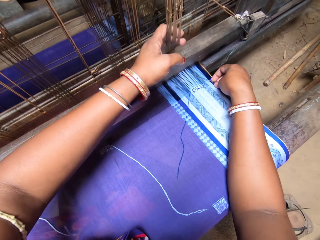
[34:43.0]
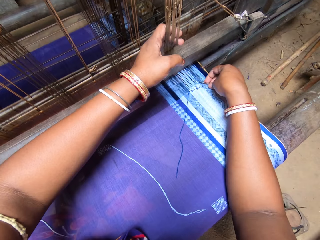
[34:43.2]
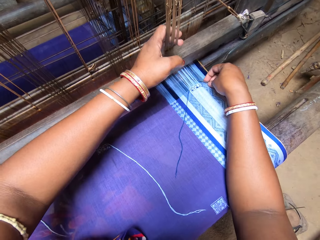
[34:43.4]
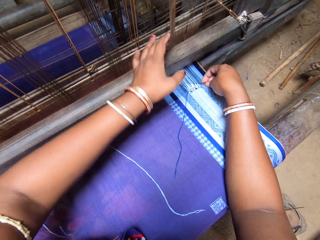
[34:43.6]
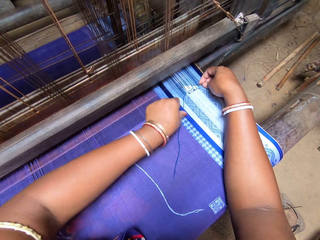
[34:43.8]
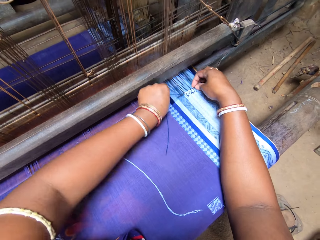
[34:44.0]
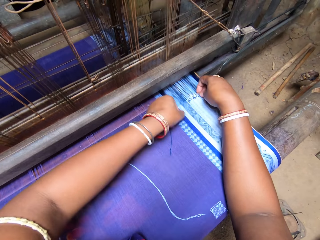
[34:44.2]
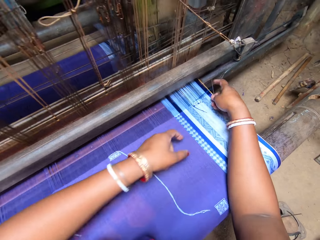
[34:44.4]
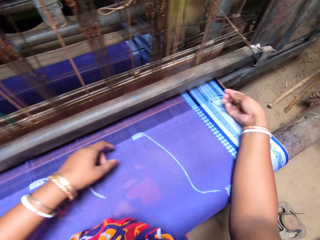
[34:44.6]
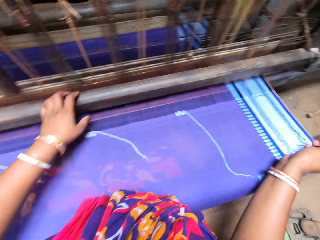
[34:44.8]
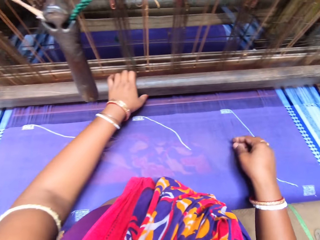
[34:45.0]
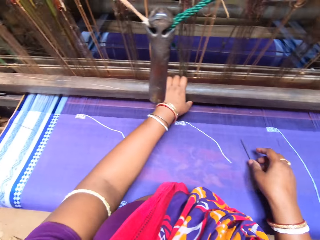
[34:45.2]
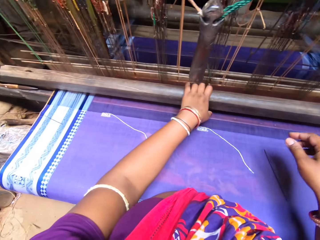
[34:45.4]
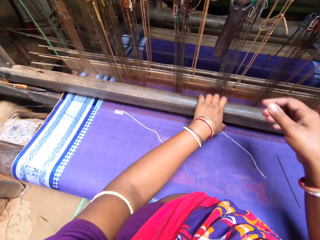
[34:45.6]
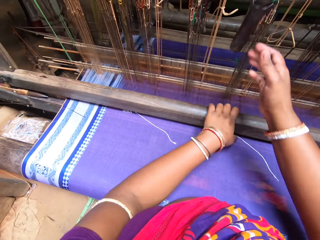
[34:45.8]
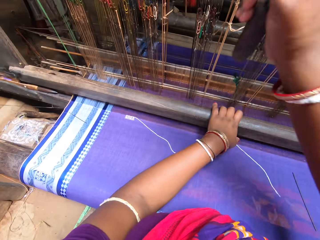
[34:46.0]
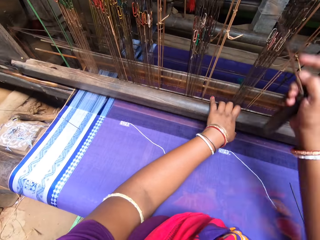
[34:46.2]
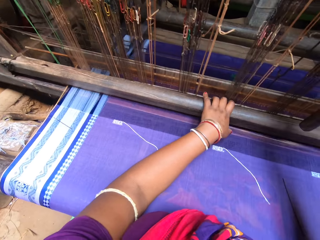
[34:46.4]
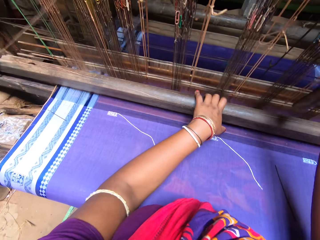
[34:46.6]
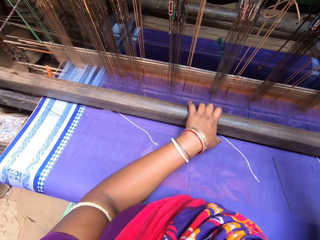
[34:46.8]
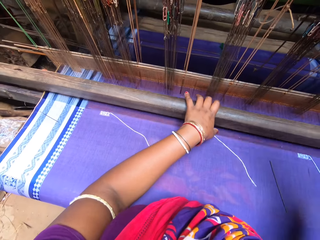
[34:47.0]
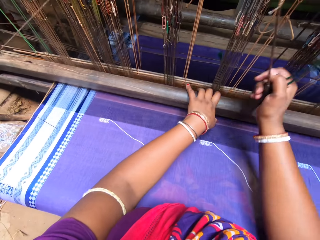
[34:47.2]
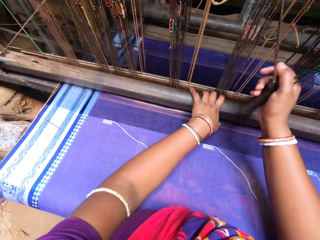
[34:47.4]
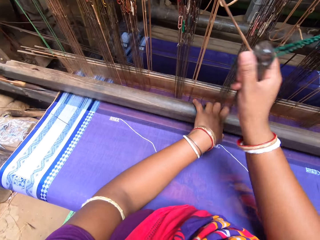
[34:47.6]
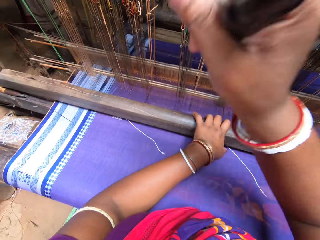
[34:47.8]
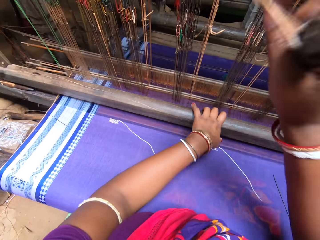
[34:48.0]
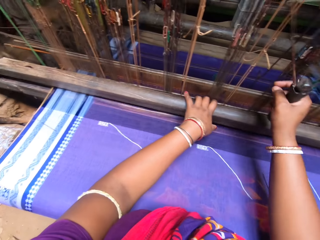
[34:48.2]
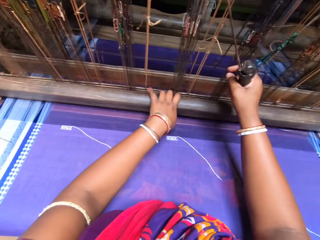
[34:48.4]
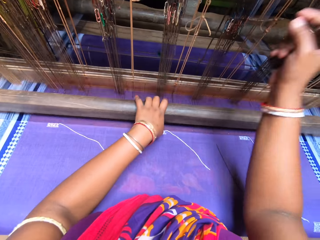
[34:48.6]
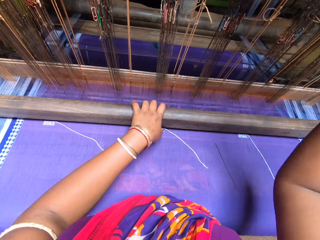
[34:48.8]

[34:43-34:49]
The camera wearer puts the needle inside the warp with her right hand. She fixes the double length thread inside the warp with the needle in her right hand. She adjusts the position of the thread. She pulls the beater with her left hand. She places the needle on the cloth with her left hand. She weaves with the loom. She pulls the grip with her right hand.

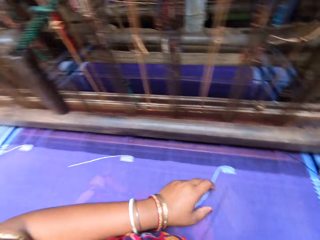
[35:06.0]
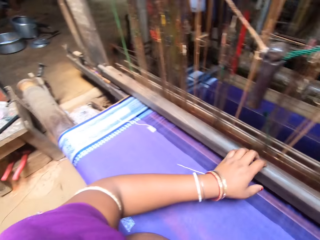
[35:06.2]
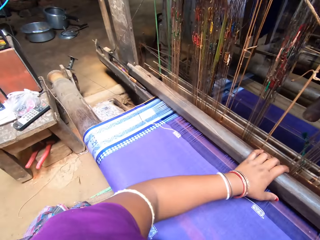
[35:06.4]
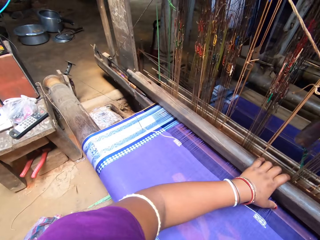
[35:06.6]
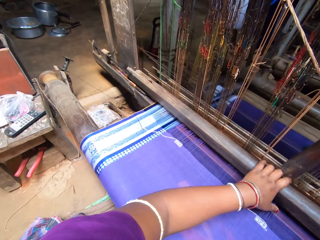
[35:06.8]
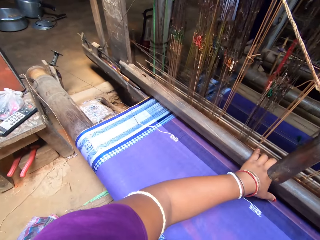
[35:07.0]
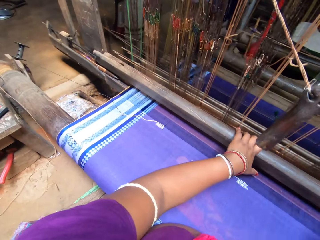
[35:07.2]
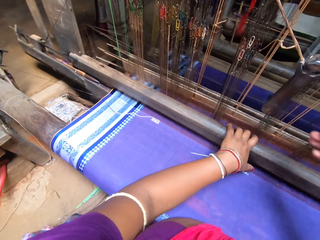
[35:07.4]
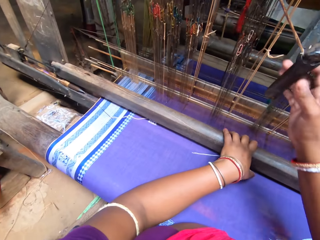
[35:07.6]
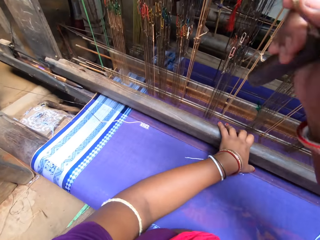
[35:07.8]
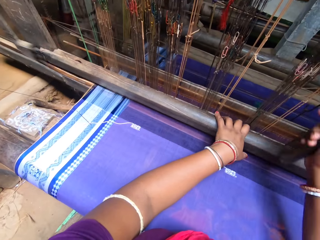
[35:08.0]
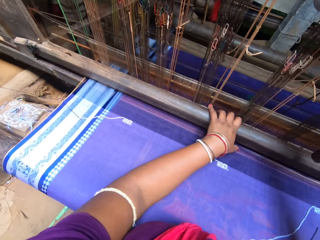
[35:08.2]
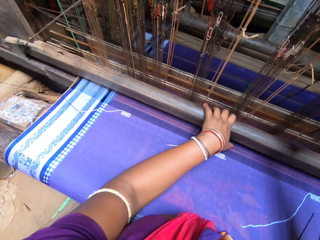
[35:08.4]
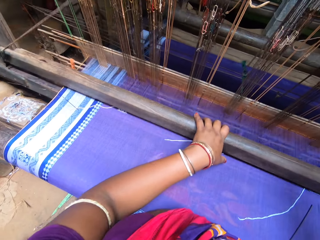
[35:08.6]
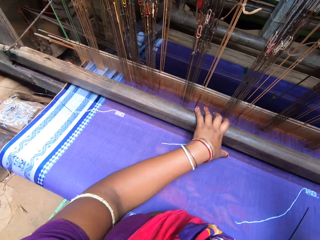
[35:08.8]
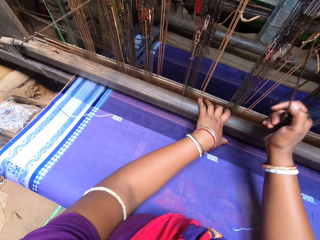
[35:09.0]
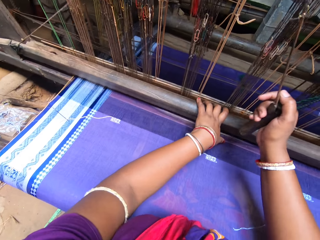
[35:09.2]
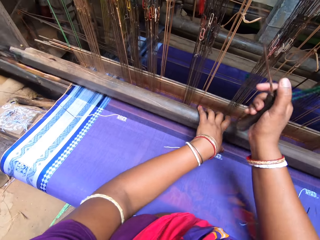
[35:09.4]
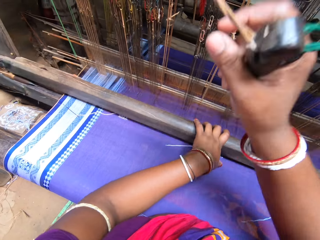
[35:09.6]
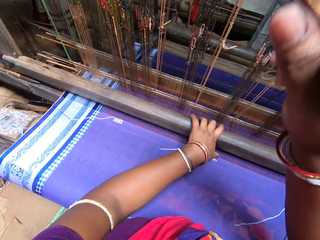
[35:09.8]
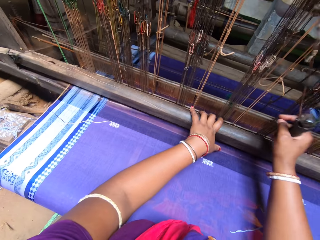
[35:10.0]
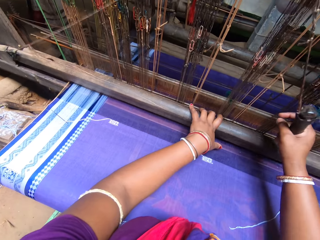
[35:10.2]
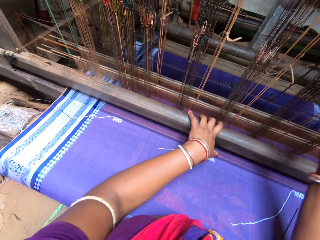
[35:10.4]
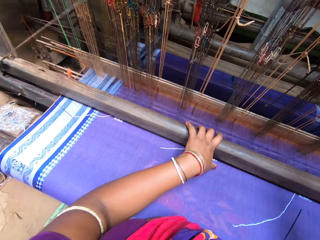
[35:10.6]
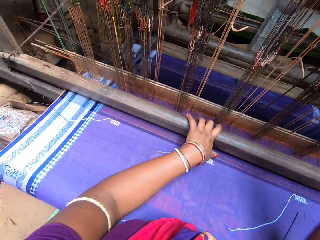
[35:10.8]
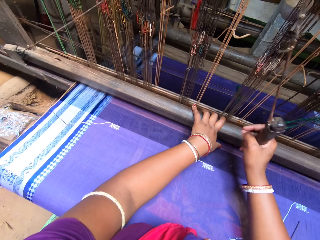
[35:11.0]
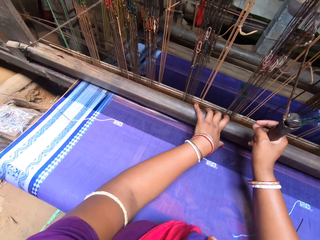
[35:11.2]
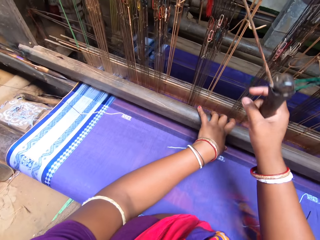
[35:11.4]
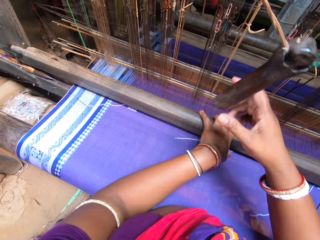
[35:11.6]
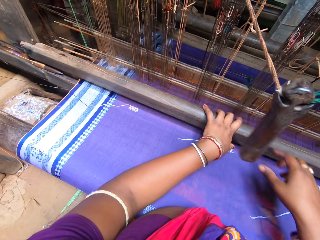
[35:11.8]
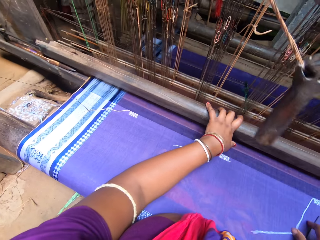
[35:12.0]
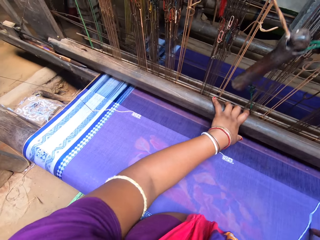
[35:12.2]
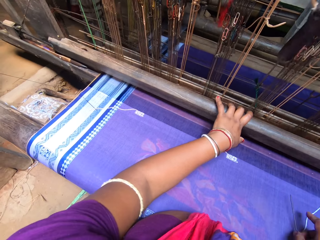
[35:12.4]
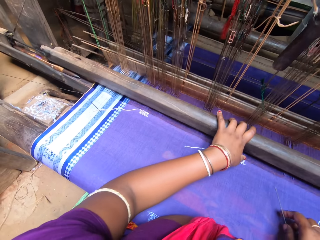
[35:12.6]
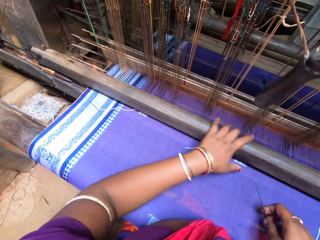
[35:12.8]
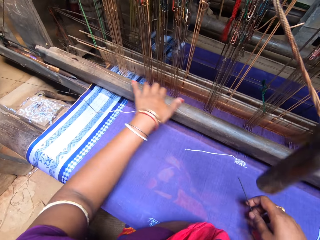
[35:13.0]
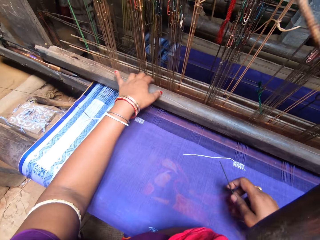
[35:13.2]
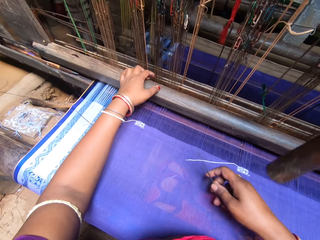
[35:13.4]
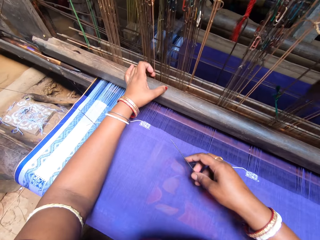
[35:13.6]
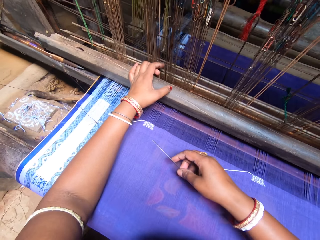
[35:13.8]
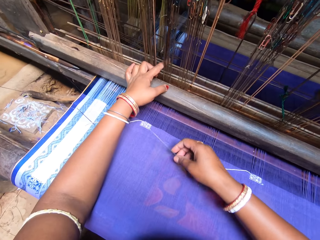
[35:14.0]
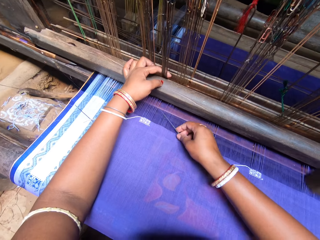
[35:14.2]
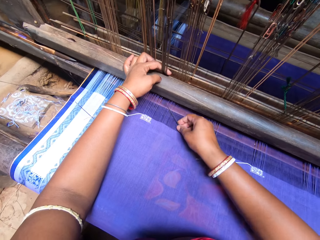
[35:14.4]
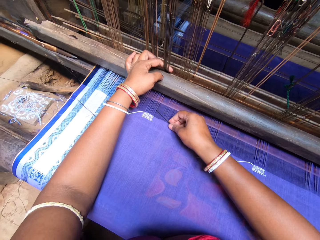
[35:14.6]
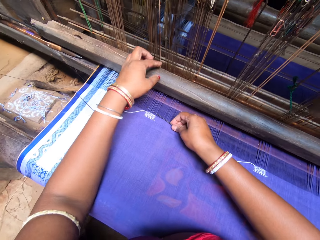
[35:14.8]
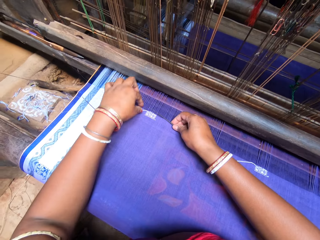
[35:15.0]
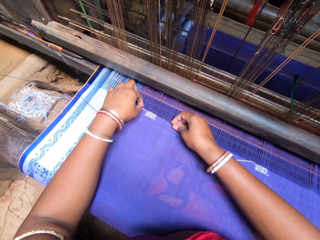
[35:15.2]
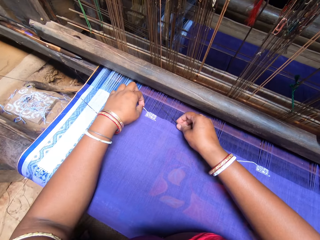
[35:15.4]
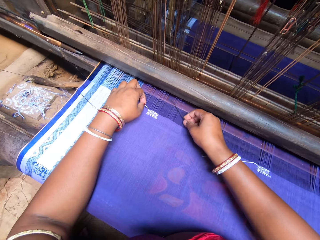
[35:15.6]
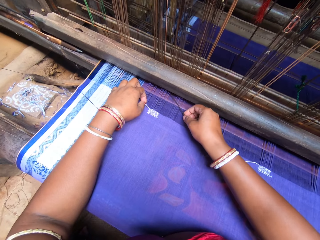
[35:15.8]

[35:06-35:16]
The camera wearer places the needle on the cloth with her left hand. She pulls the beater with her left hand. She weaves with the loom and pulls the grip with her right hand. She talks to a woman. She weaves with the loom. She picks the needle from the cloth with her right hand. She talks to the woman. She pulls the reed or heddles with her left hand. She puts the needle in the warp with her left hand. She picks the double length thread from the cloth with her left hand. She adjusts the position of the thread.

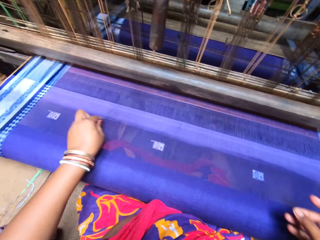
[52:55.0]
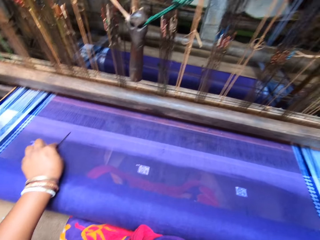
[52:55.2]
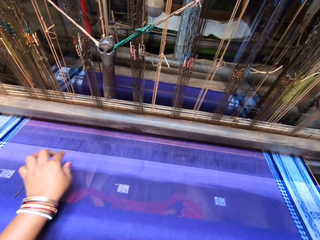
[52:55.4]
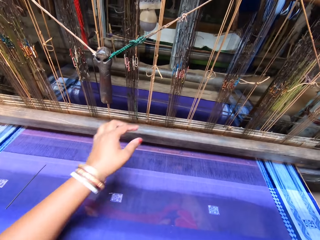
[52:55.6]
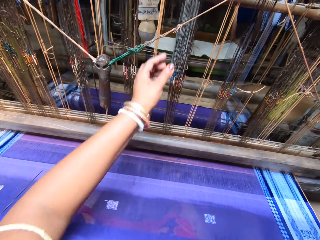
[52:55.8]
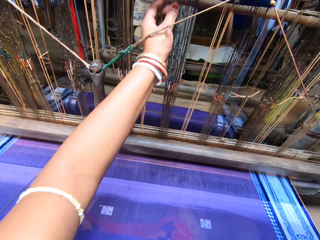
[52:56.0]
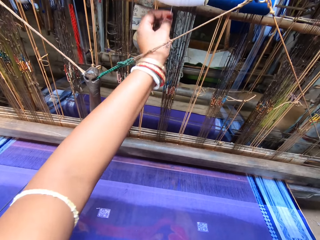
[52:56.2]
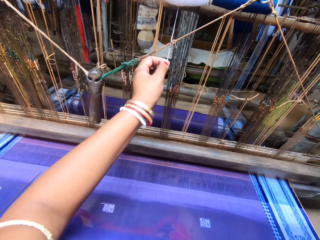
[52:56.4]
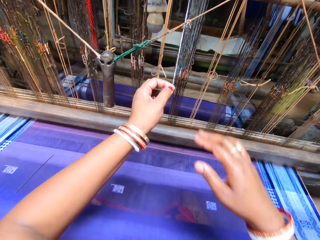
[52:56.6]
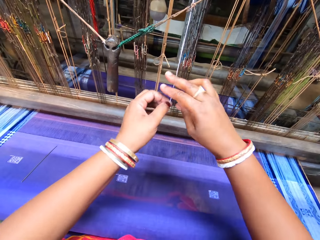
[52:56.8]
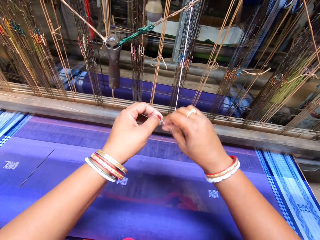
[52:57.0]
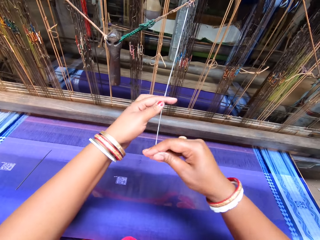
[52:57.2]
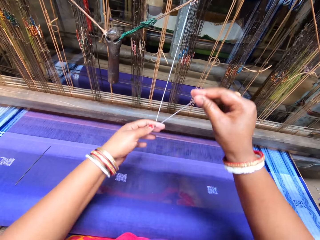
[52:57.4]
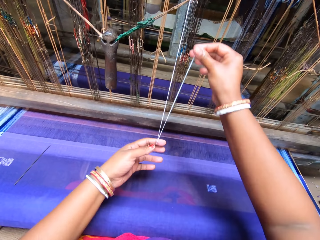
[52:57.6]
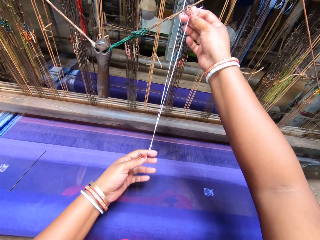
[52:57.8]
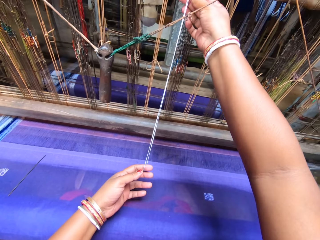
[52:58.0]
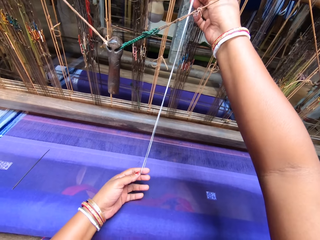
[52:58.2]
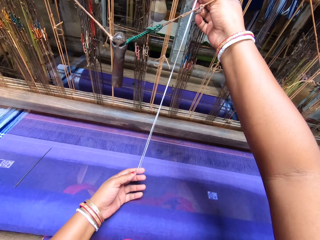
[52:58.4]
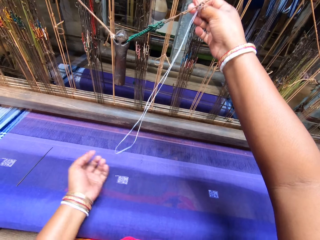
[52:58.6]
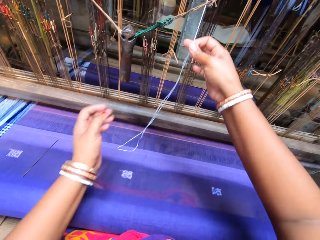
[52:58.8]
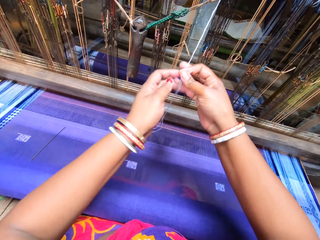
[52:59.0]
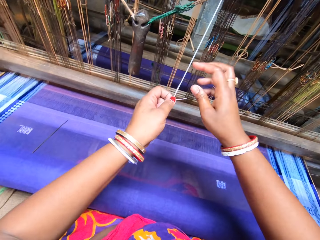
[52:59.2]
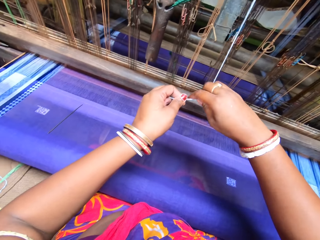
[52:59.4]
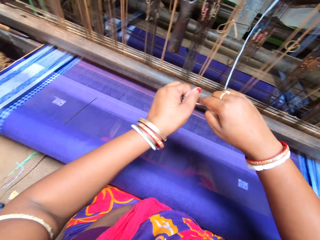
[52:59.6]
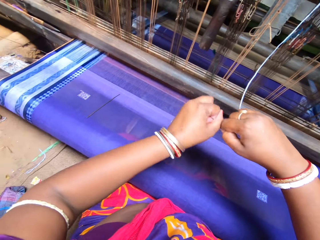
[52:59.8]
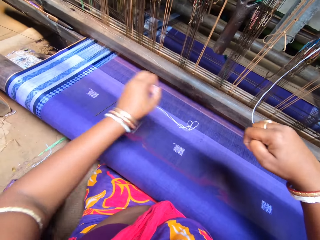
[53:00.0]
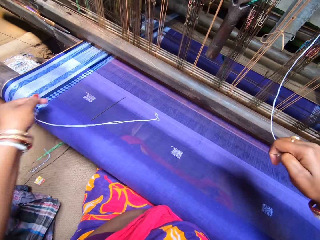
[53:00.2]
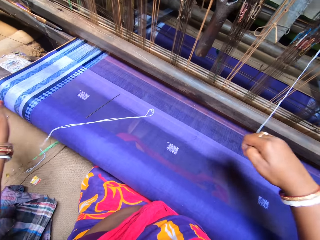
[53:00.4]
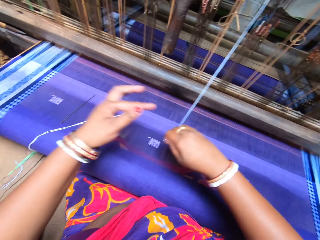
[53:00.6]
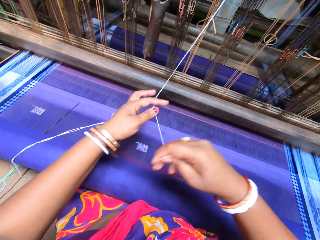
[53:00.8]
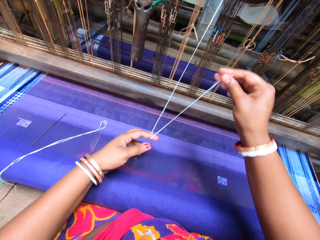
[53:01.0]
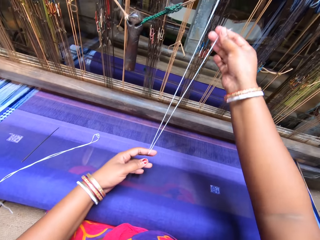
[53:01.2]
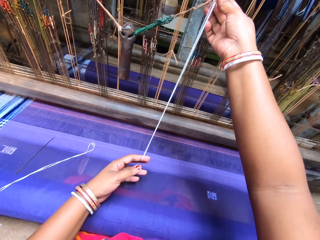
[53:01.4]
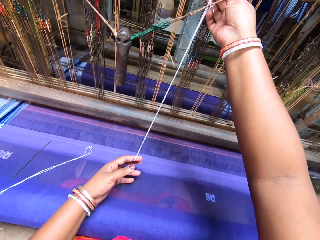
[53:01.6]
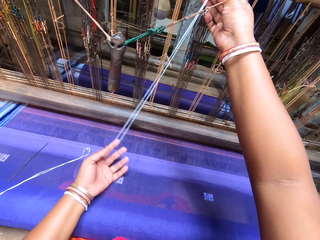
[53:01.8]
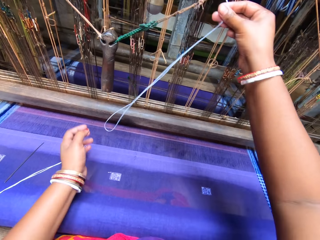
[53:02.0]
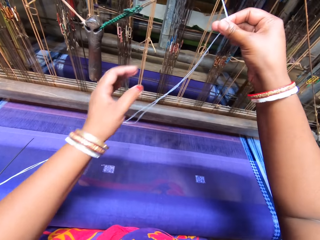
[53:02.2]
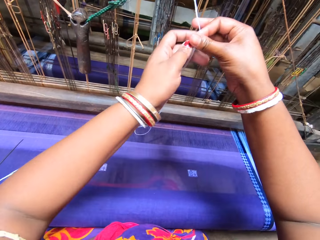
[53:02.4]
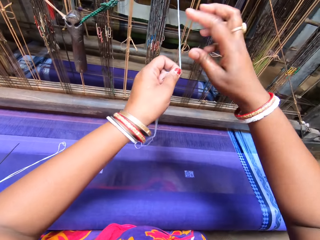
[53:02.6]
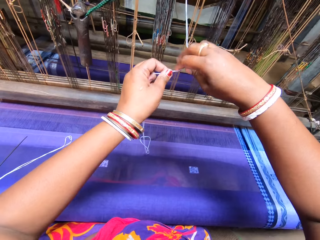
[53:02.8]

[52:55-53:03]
The camera wearer places the pin on a tapestry on a handloom with her left hand. She pulls a thread from the handloom with her left hand. She cuts the thread with her left hand. She rolls the thread round a finger on her left hand. She folds the thread.
